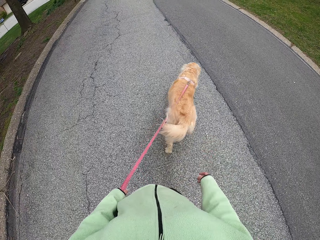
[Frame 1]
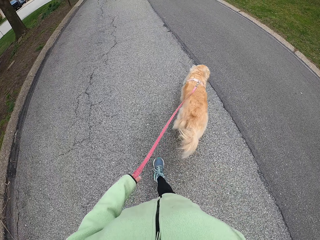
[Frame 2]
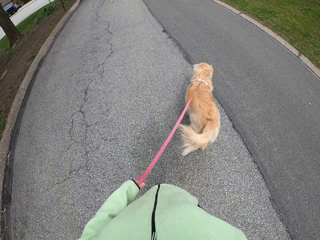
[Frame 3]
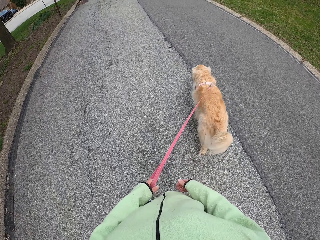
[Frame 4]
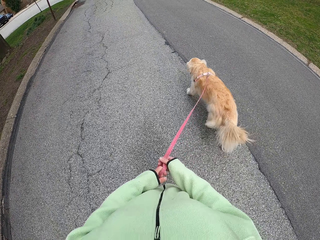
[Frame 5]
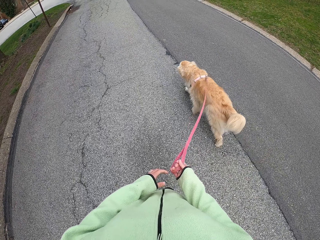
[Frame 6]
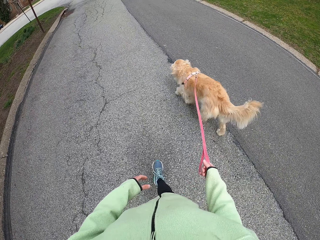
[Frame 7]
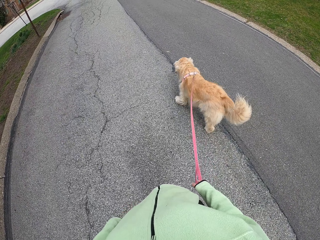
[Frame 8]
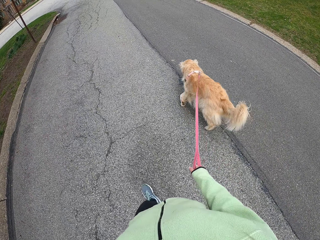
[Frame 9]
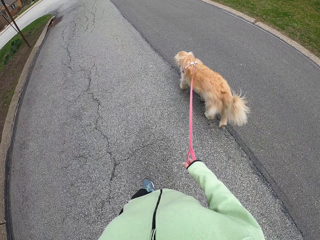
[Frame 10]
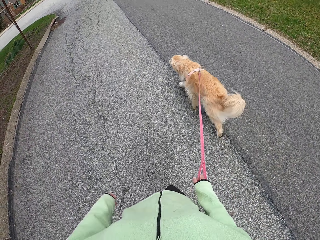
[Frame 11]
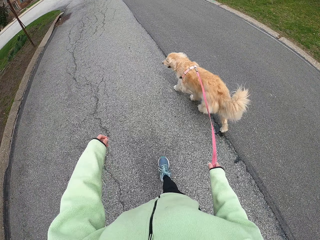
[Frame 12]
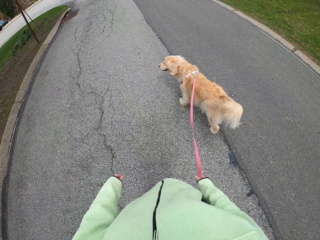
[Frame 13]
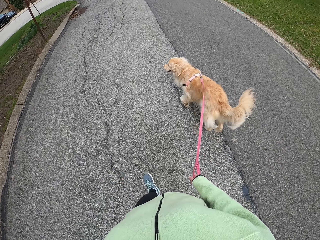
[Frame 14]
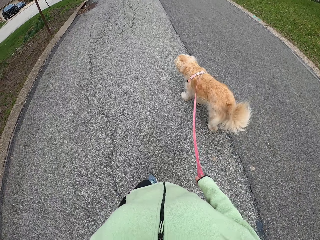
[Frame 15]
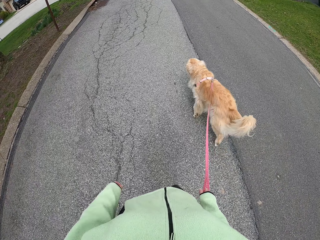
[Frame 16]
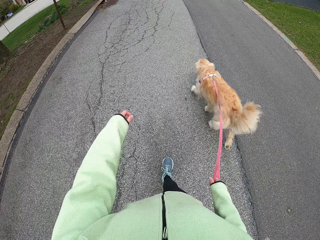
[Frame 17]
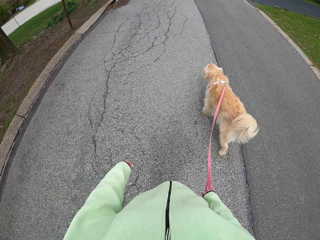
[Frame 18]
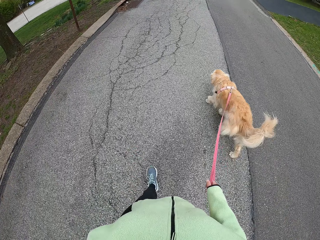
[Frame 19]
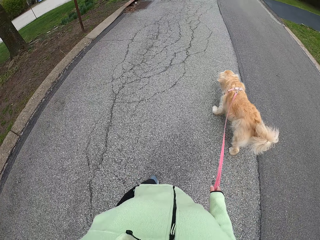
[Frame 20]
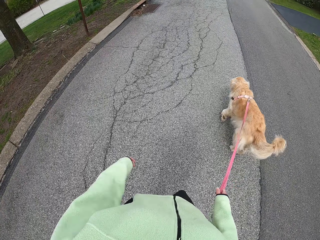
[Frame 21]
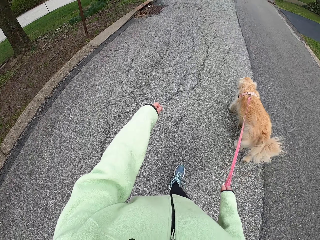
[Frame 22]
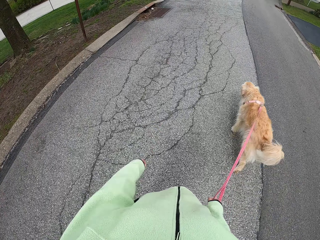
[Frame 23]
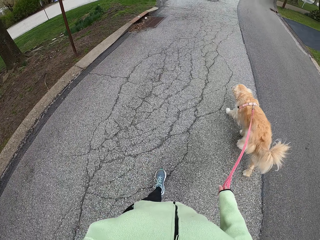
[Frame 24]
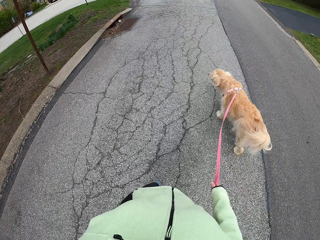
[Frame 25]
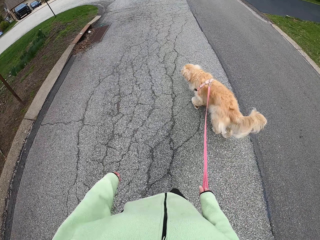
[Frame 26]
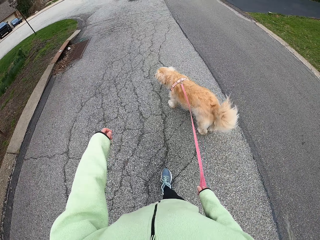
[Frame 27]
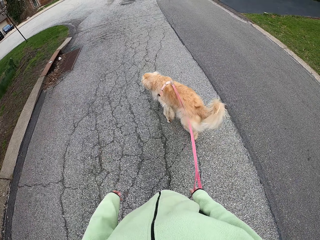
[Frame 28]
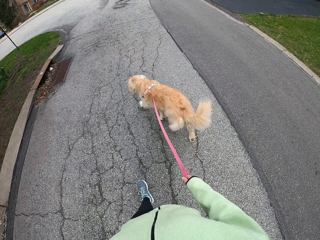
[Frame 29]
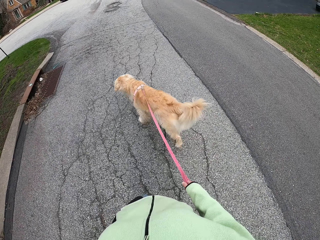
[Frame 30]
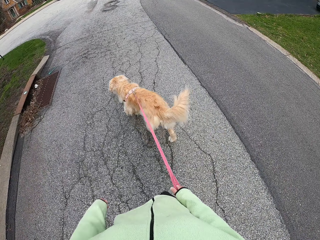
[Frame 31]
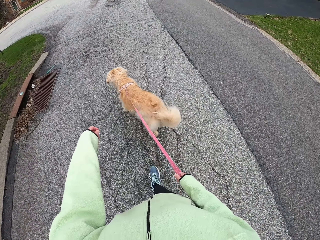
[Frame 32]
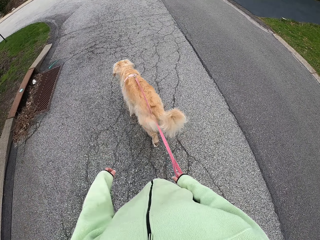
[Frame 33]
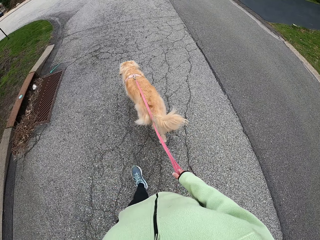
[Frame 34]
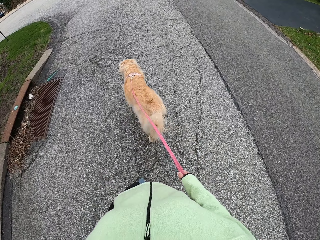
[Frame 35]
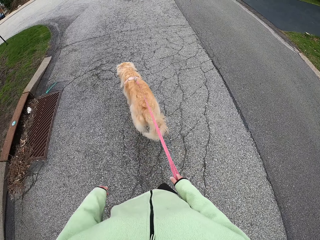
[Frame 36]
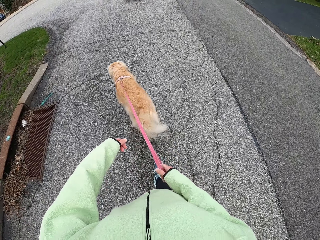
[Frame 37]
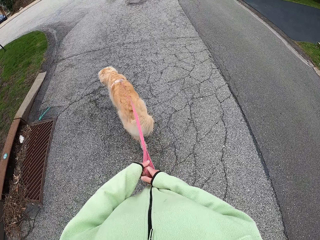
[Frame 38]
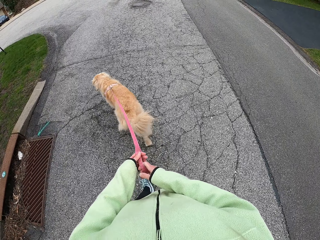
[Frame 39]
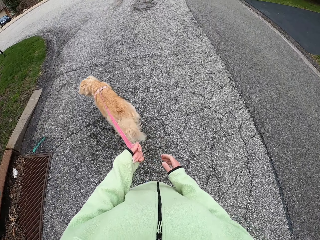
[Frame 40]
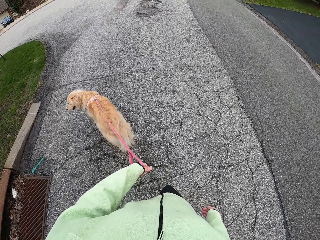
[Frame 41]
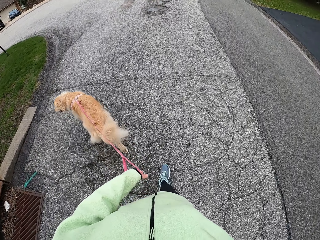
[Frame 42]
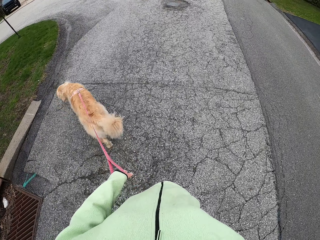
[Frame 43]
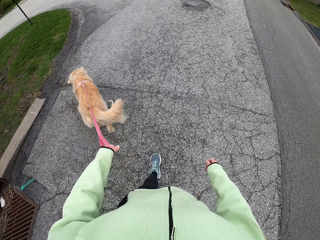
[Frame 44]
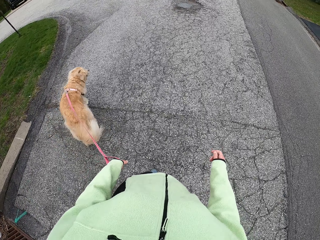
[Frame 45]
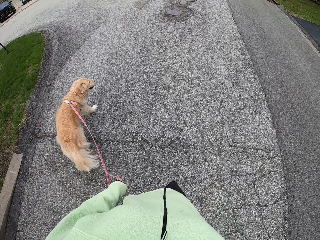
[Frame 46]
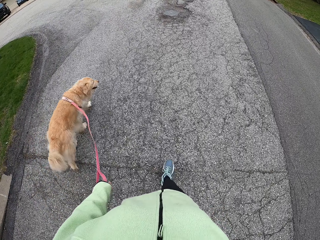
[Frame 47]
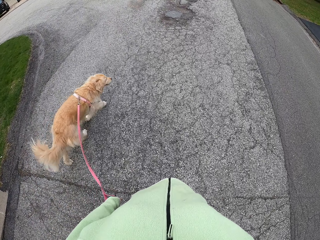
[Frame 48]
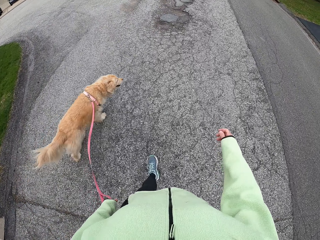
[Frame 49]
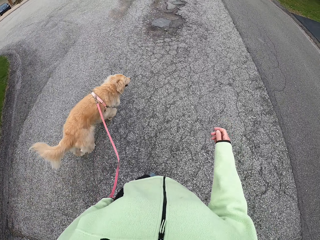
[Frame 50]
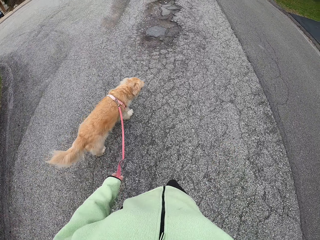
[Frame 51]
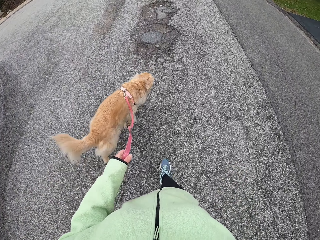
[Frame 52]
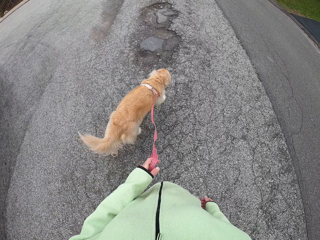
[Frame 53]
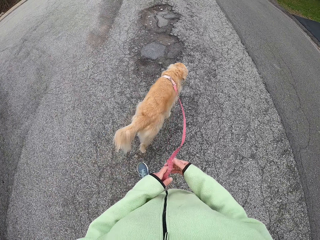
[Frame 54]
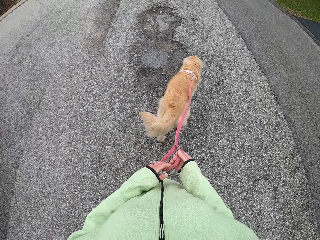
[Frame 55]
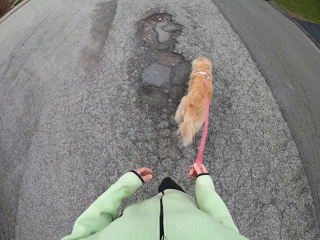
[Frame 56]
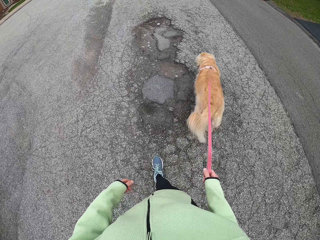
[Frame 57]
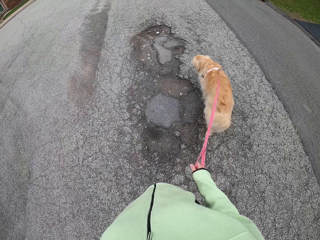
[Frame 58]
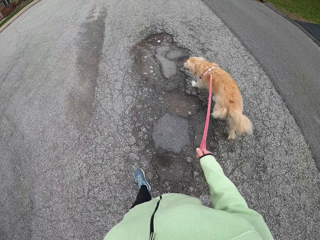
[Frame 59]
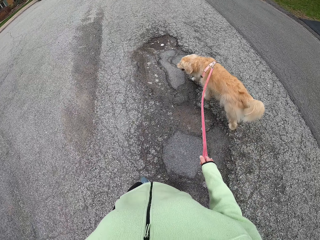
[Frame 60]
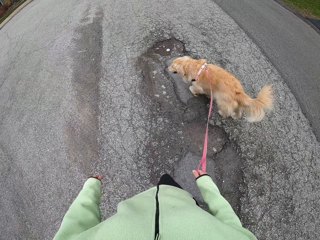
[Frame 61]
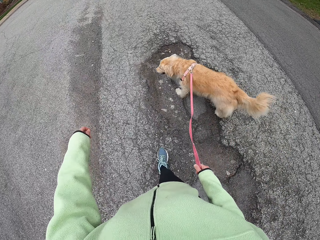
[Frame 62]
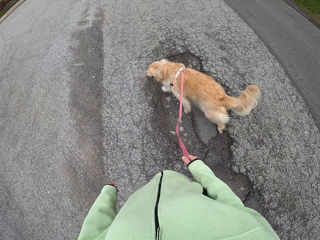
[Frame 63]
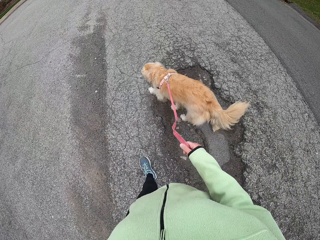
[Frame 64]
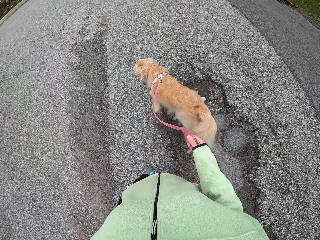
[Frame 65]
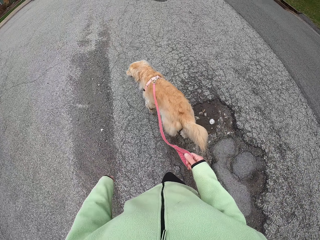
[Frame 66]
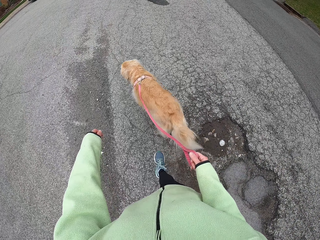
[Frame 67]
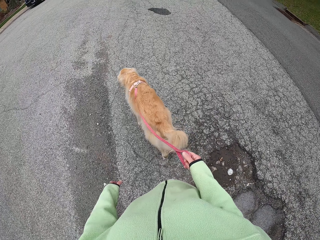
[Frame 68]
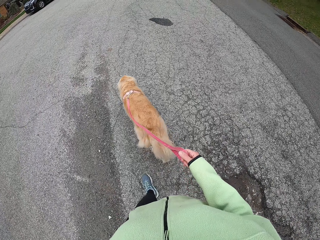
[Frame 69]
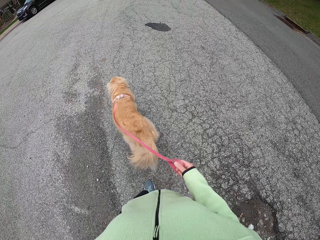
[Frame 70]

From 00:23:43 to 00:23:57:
The camera wearer moves the dog leash to her right hand. She holds the dog leash with her right hand. She walks on the tarmac with a dog. She holds the leash in her left hand. She walks on the tarmac with the dog. She transfers the leash to her right hand. She holds the dog leash with her right hand.

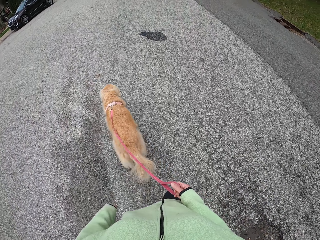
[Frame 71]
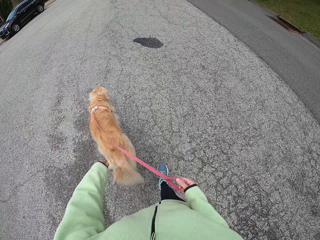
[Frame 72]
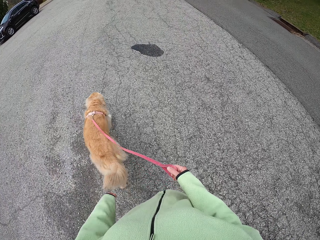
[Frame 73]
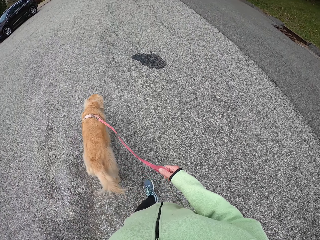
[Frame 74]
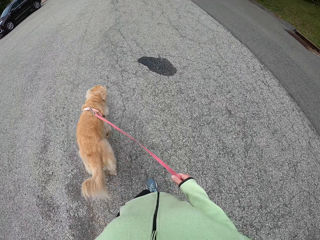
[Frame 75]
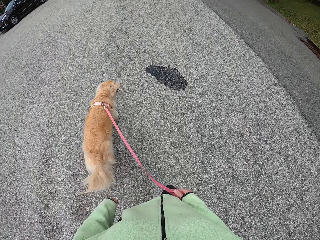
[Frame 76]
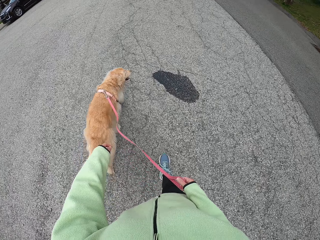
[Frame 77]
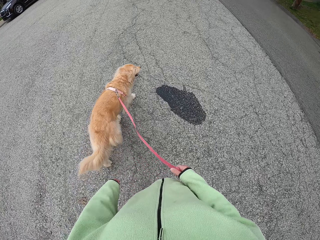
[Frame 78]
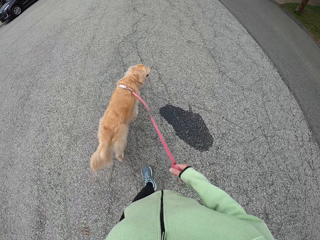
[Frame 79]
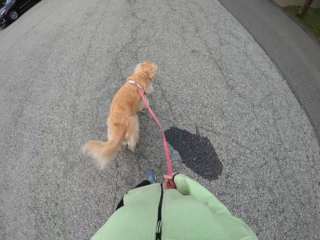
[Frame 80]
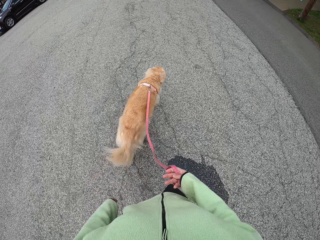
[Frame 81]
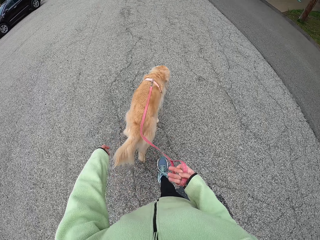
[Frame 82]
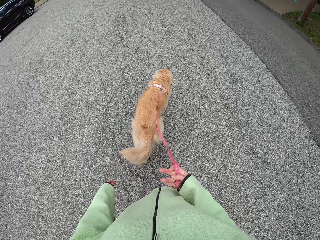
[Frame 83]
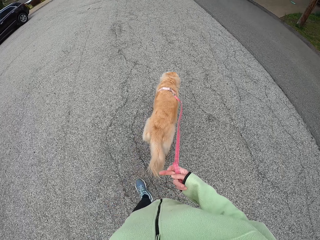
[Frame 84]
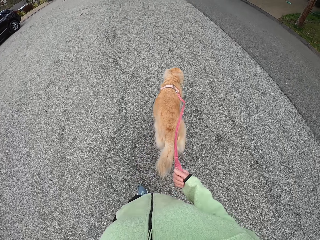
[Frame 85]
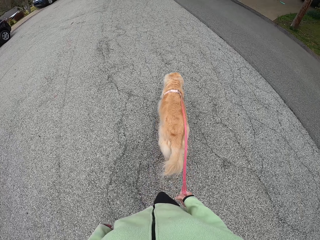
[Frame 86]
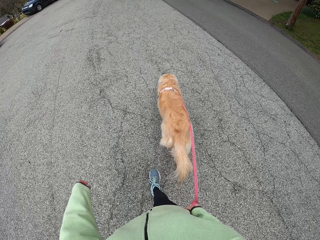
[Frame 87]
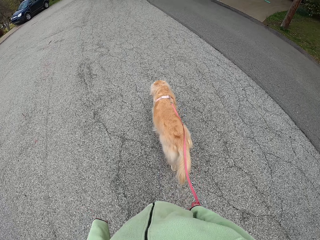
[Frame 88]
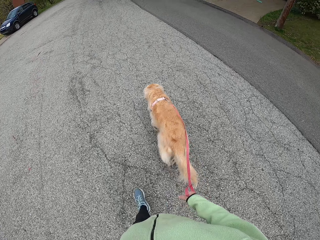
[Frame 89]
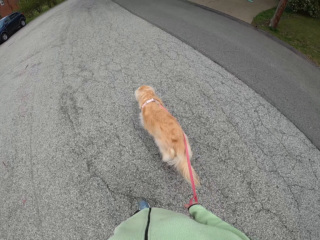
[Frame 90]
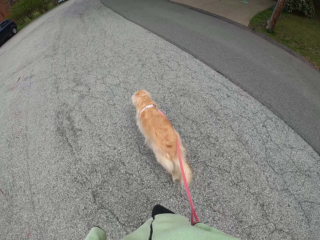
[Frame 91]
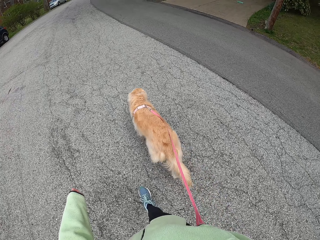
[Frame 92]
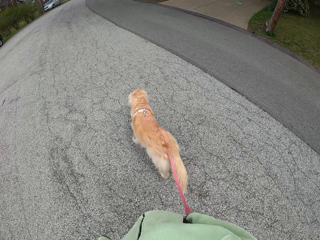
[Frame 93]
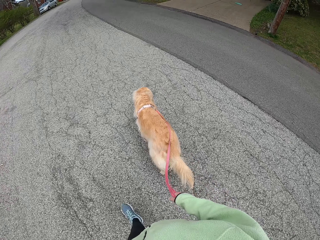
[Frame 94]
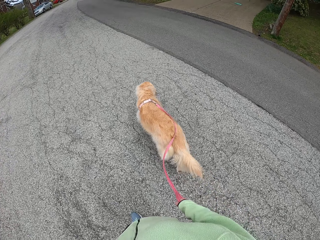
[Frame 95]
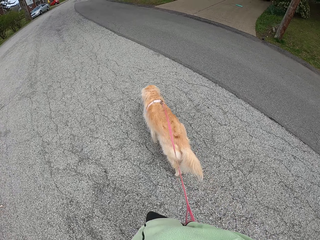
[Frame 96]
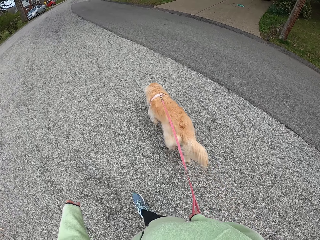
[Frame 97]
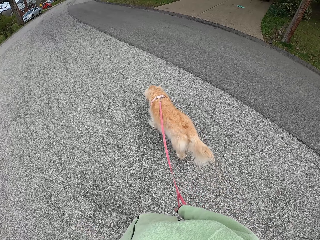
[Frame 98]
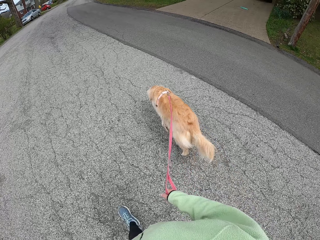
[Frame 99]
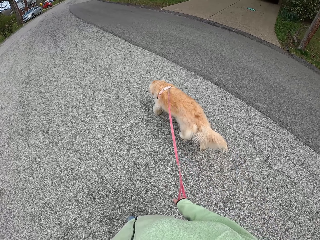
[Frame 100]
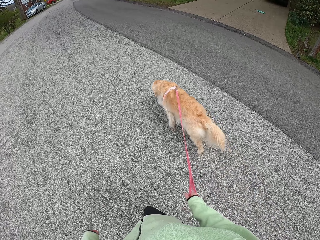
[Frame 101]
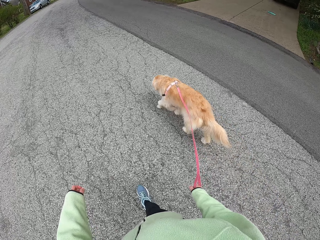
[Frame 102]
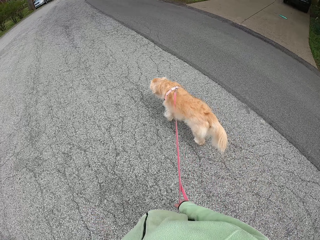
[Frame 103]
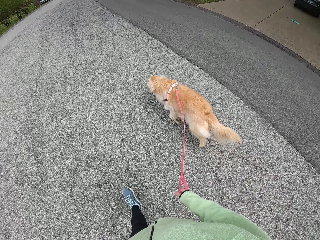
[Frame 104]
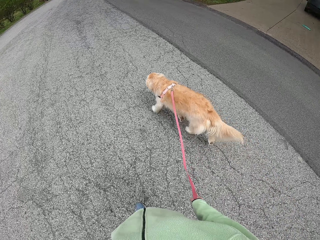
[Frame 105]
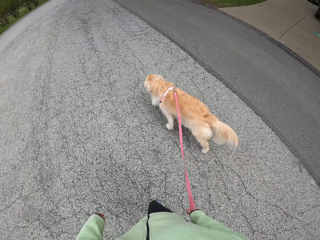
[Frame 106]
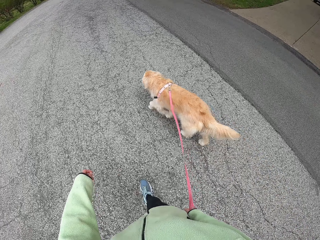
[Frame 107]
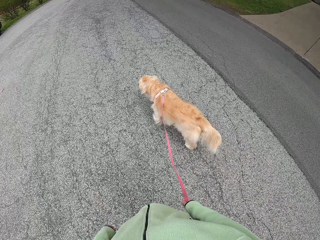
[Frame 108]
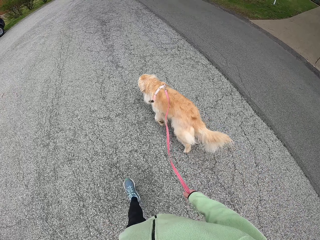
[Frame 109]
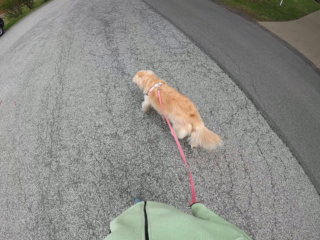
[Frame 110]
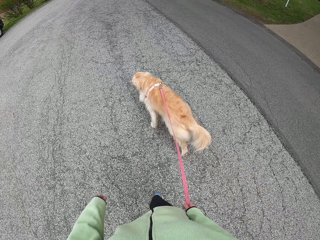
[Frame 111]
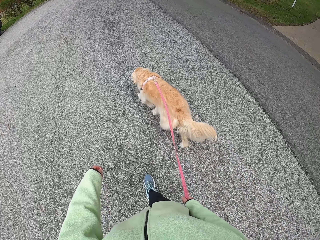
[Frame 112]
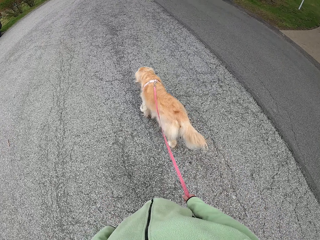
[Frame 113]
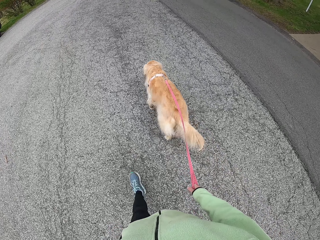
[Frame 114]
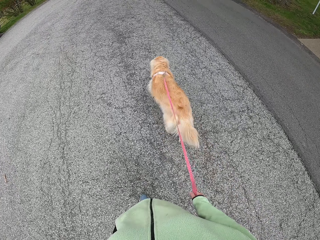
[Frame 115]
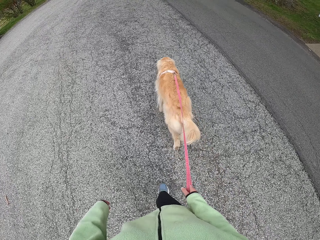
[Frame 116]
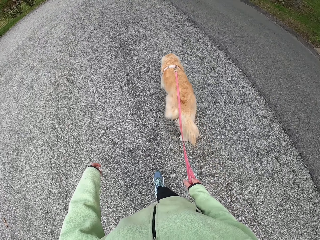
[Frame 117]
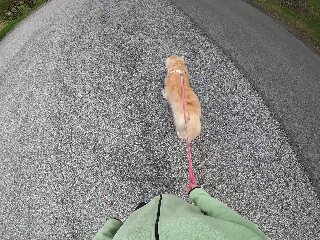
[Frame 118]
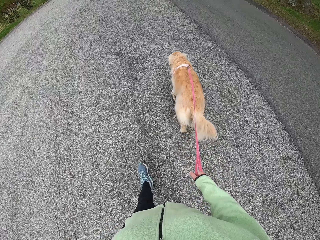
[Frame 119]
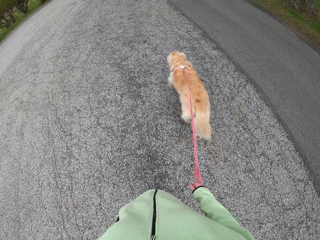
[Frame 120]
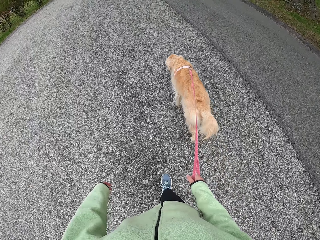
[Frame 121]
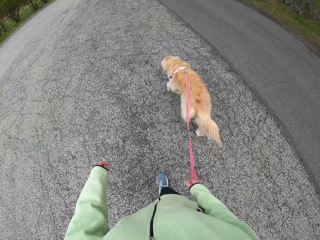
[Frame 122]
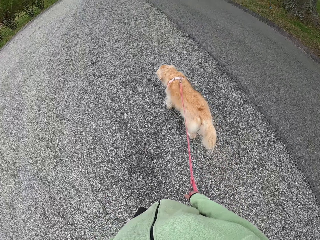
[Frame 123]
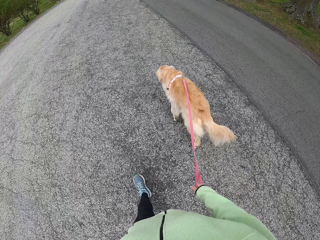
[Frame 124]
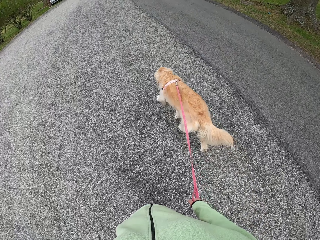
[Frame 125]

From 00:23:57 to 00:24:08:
The camera wearer walks on the tarmac with a dog.
